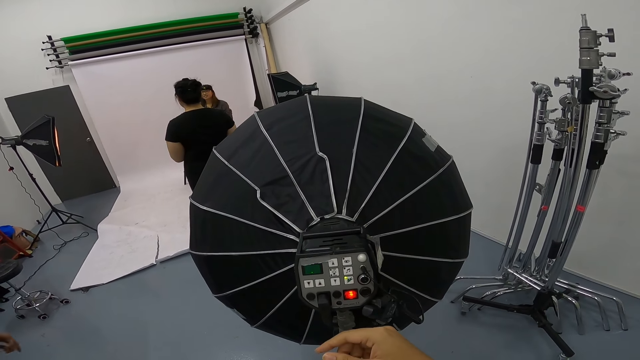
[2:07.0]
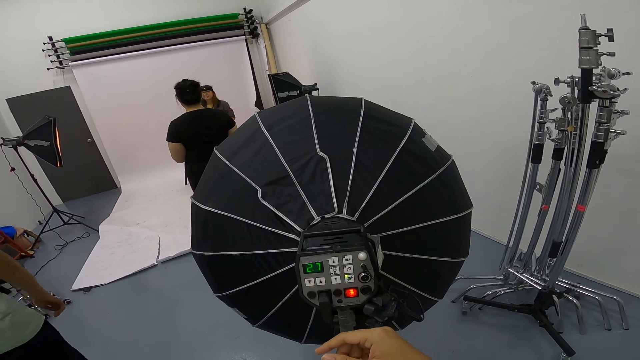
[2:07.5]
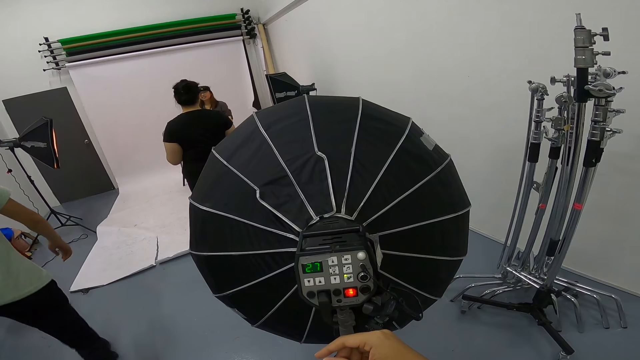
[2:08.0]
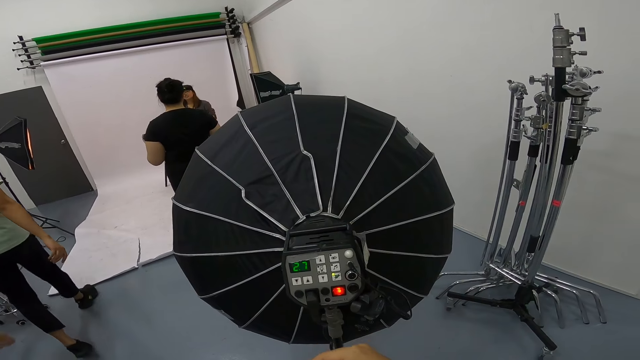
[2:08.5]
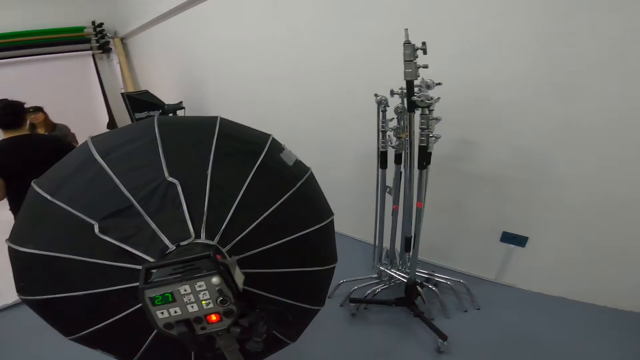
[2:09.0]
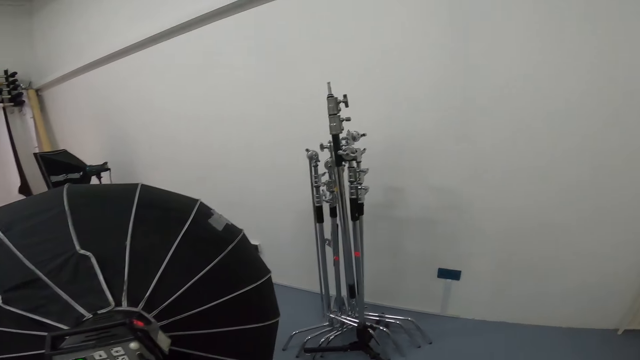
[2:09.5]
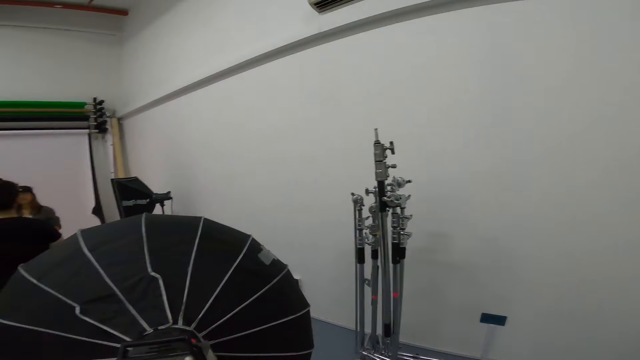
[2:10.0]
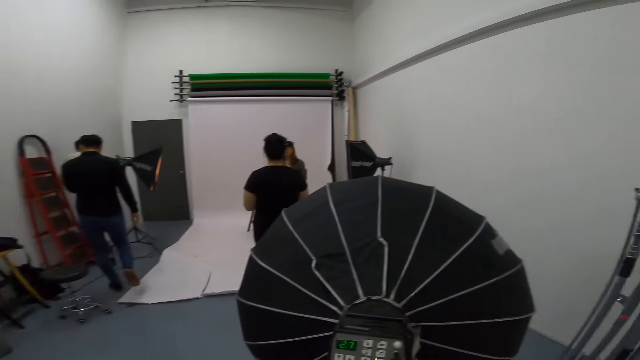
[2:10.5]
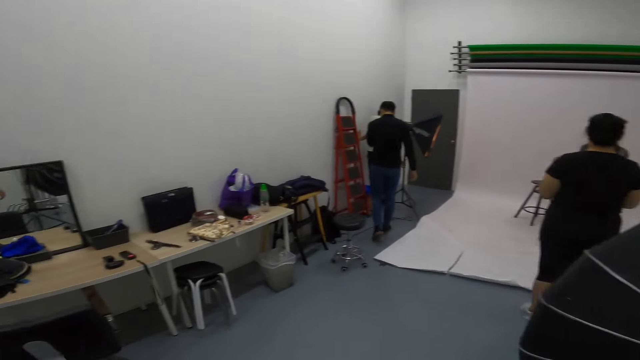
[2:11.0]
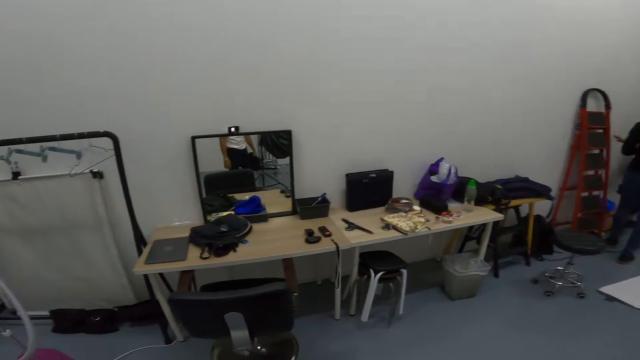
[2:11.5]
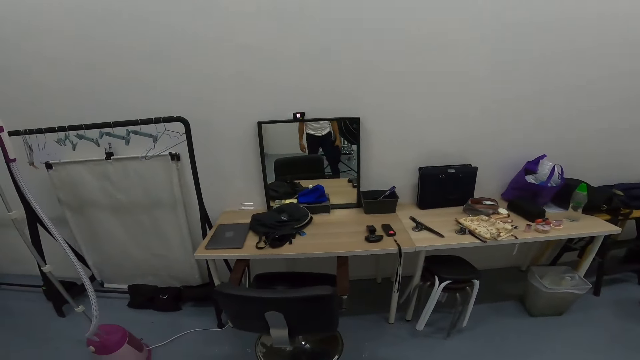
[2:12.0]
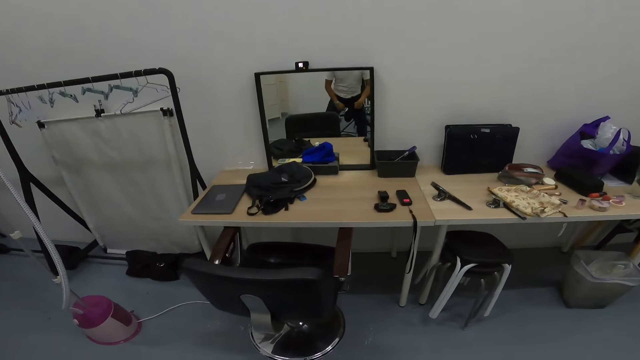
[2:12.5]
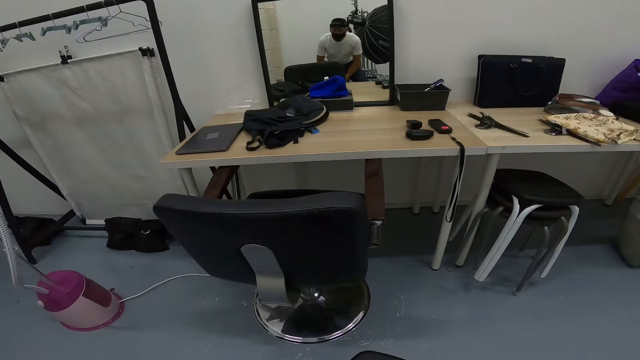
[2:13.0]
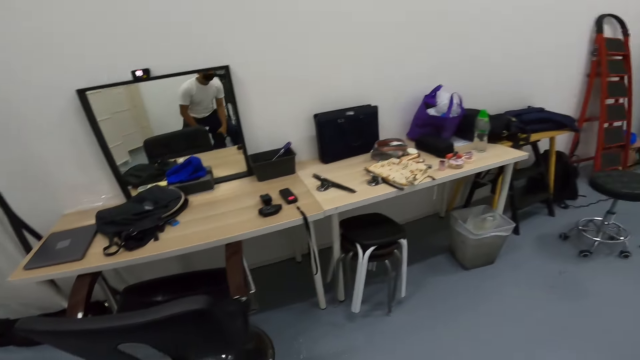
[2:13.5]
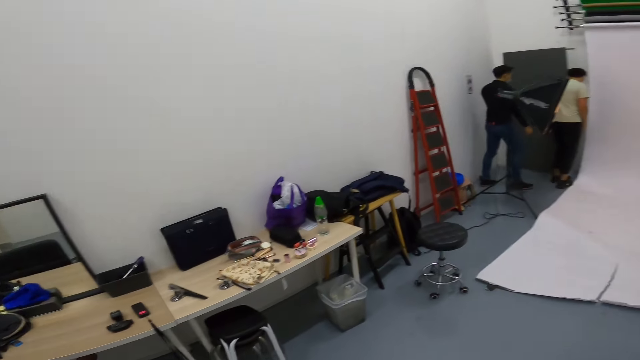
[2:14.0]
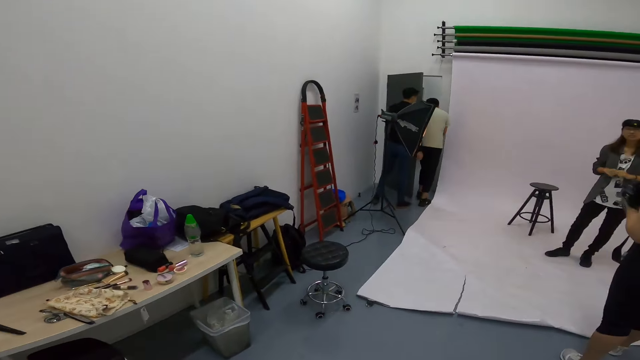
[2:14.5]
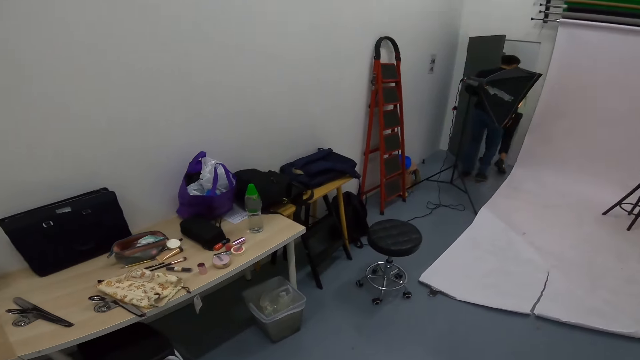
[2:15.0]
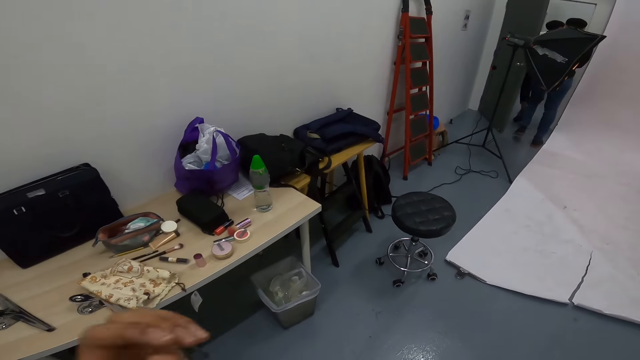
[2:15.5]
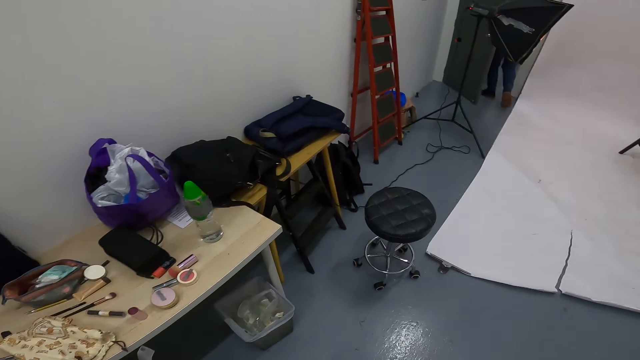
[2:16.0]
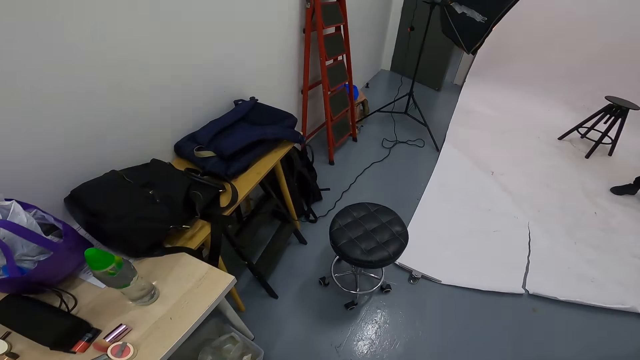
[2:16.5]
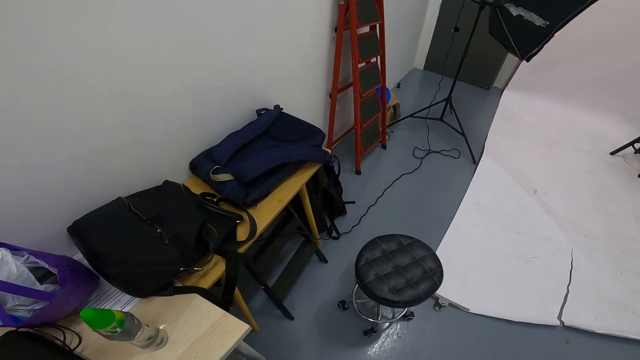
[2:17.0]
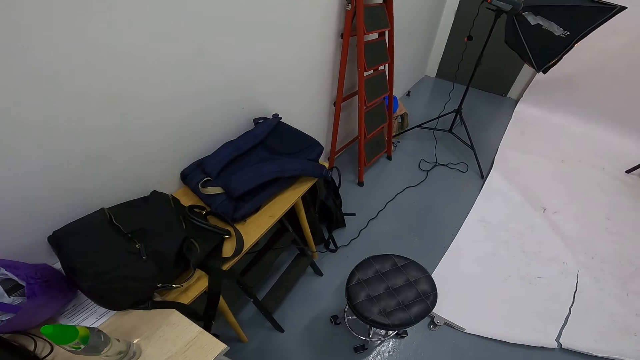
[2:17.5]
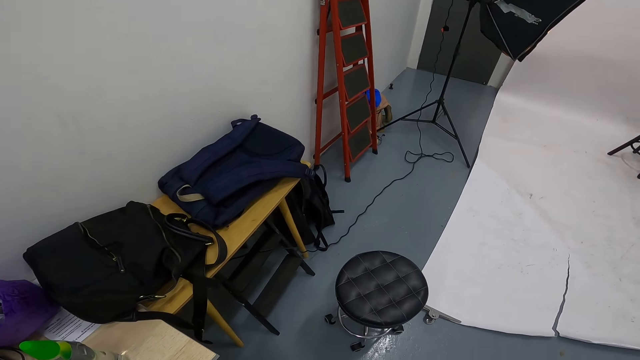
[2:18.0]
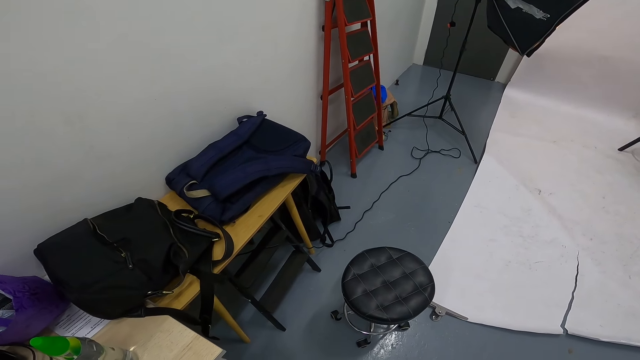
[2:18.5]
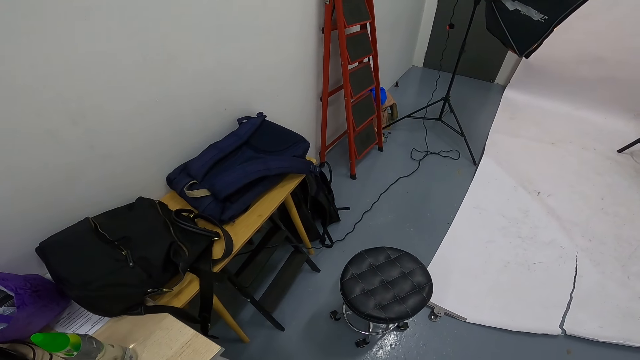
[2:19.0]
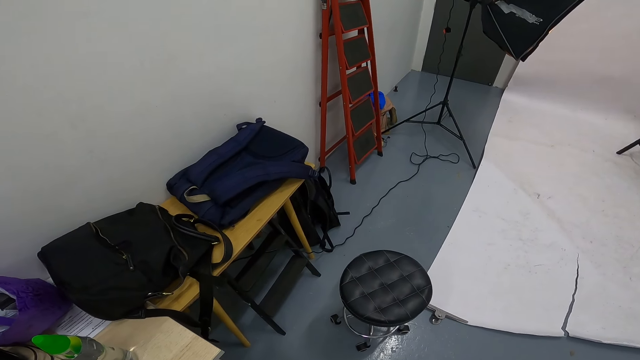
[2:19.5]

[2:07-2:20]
The camera wearer looks at the buttons. A man walks past the camera wearer. The man walks around the room. A woman converses with another woman. The camera wearer looks around the room. They move around the studio. The first man and another man walk outside the room. The camera wearer looks around the room. They squat down. They stand up. The first man opens the door. The first man and the other man walk outside the room. The camera wearer walks around the room. They touch something. The other man closes the door. The camera wearer looks around the room. They stand beside the table.

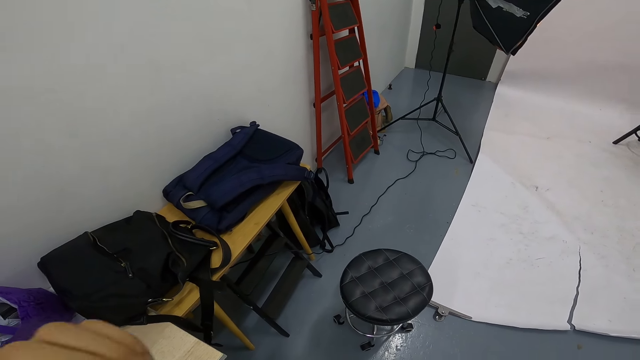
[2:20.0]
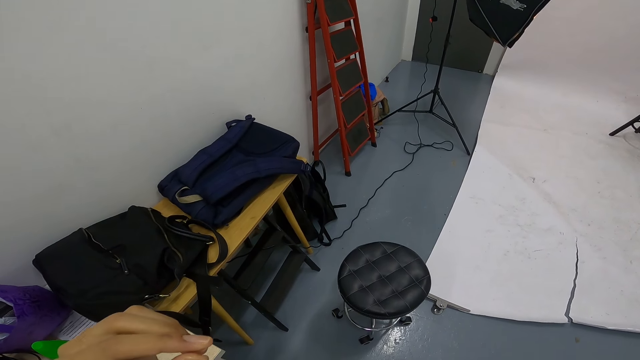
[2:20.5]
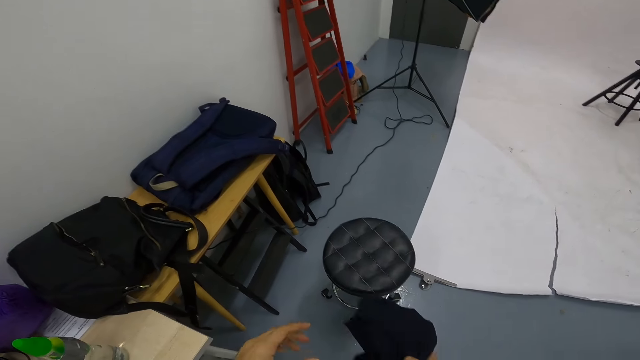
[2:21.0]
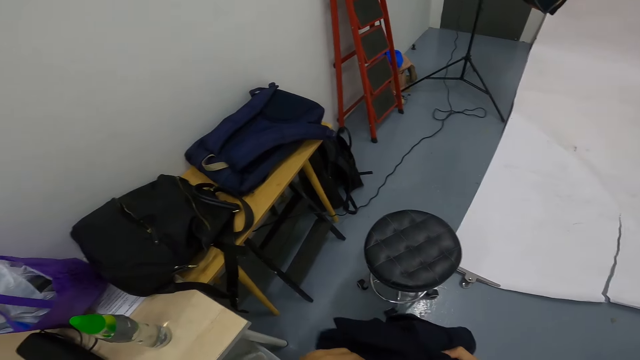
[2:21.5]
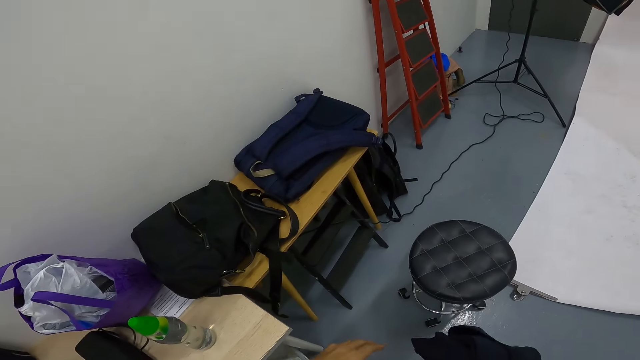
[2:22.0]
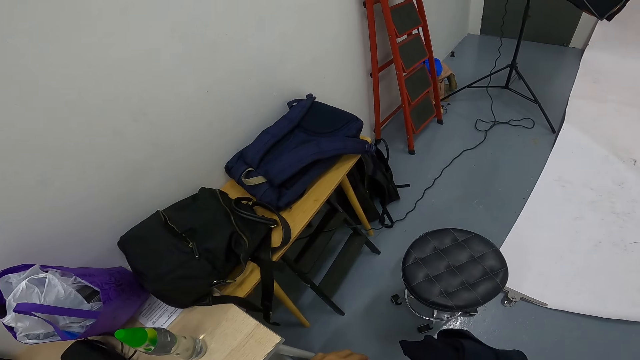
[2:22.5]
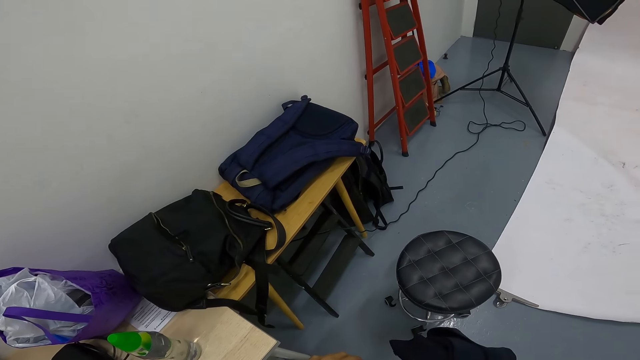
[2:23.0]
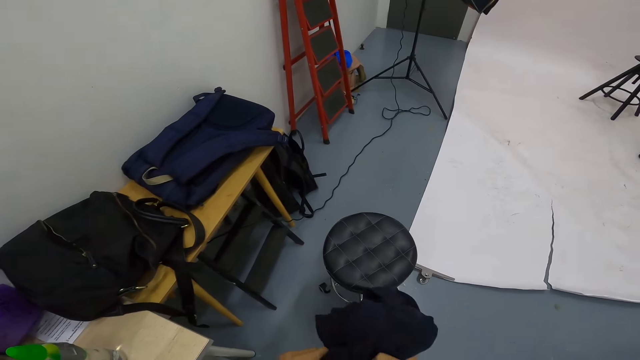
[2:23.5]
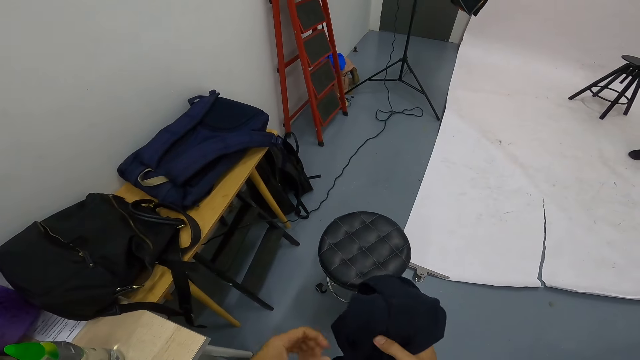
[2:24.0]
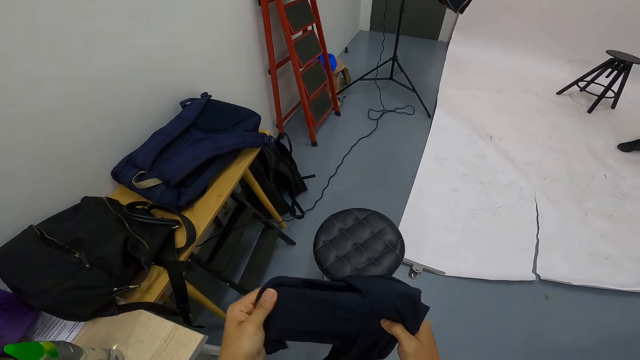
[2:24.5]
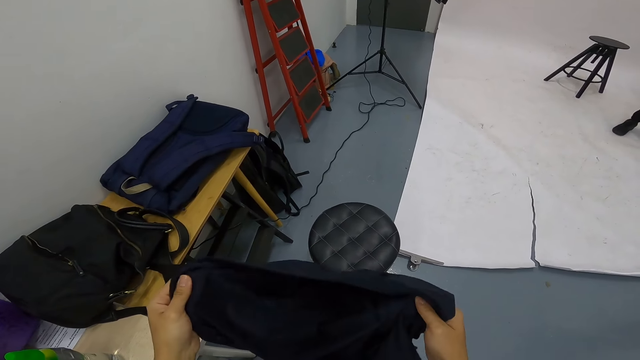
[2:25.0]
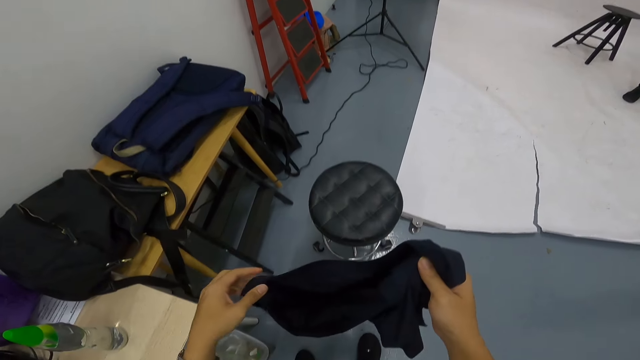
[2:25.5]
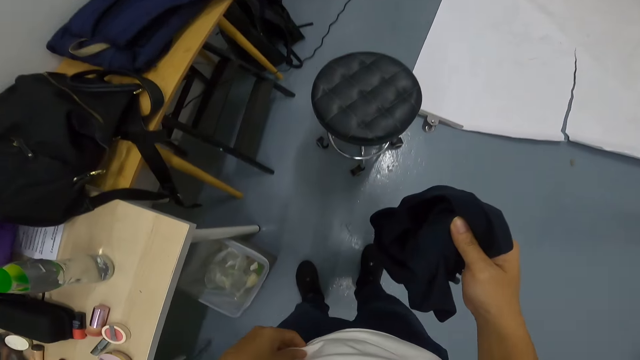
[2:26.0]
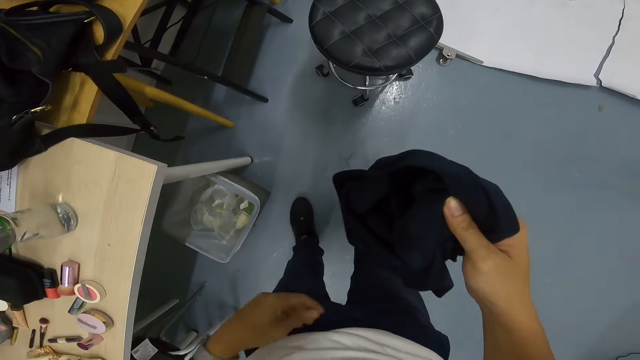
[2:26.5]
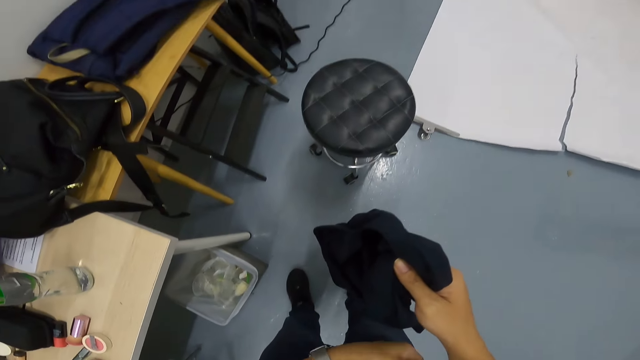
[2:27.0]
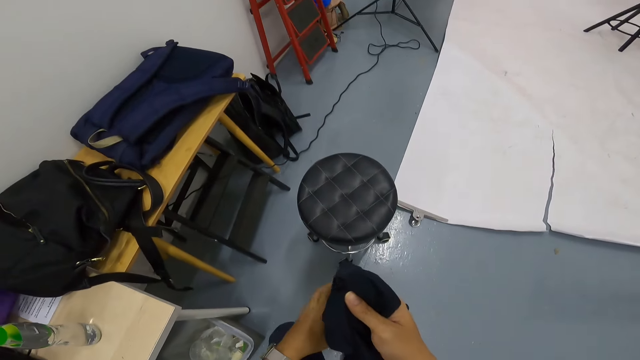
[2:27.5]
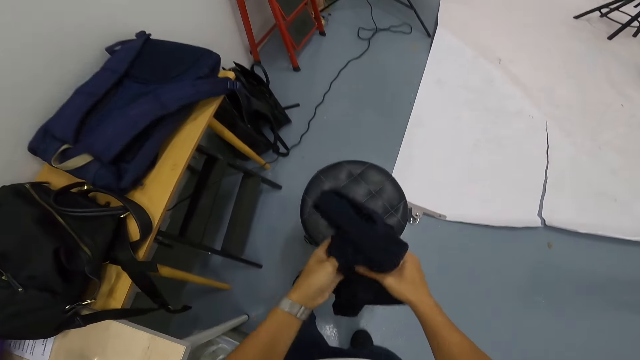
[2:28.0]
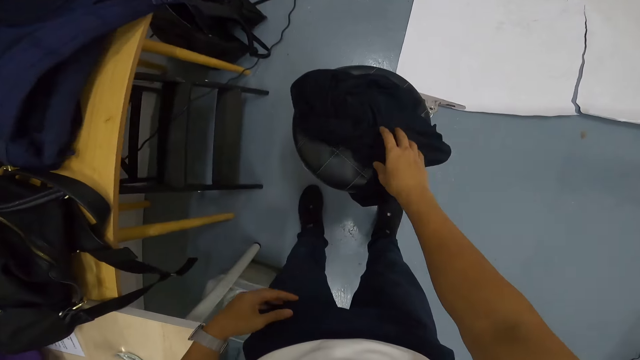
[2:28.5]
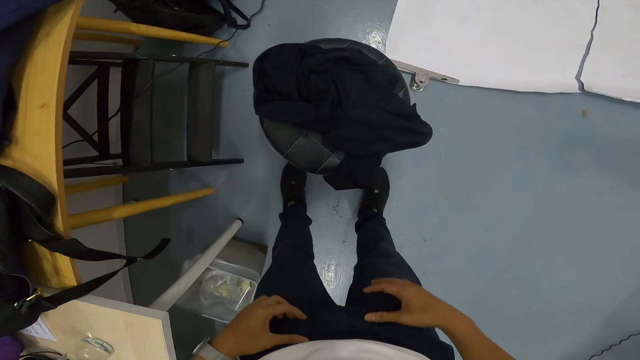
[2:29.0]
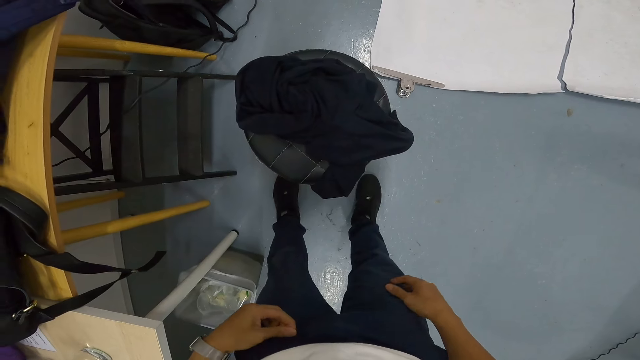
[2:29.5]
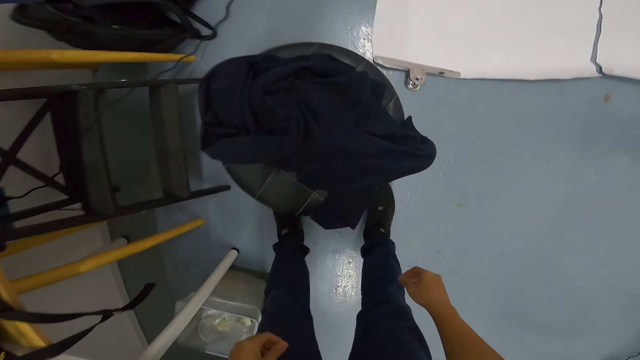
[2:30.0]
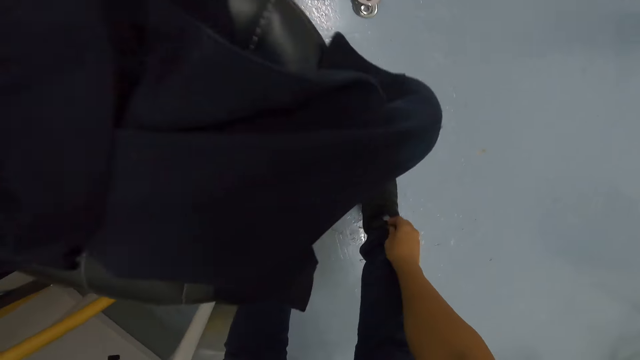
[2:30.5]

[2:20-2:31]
The camera wearer holds a cloth. He looks around the room. He unfolds the cloth. He straightens the cloth. He touches something. He straightens the shirt. He holds the cloth. He places the cloth on the stool chair. He holds his trouser. He bends down towards the stool.
